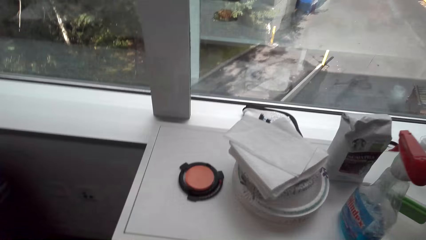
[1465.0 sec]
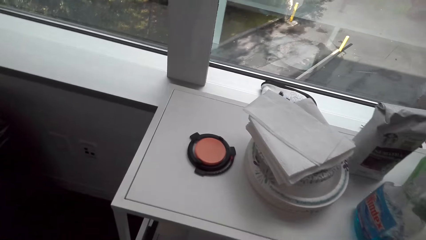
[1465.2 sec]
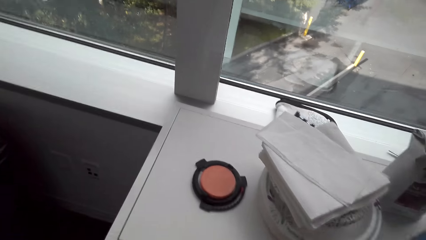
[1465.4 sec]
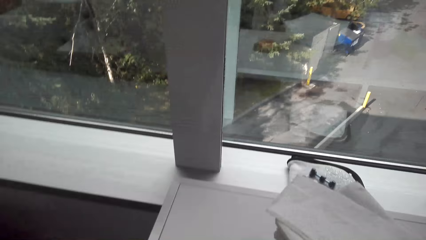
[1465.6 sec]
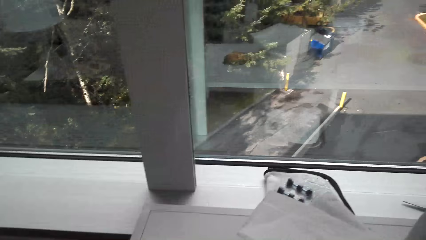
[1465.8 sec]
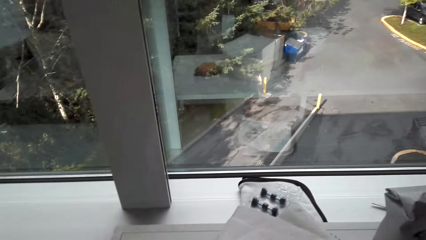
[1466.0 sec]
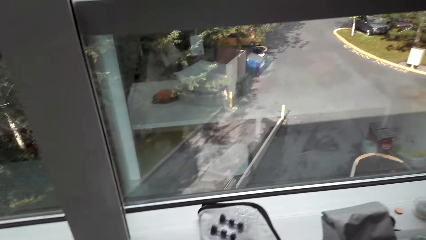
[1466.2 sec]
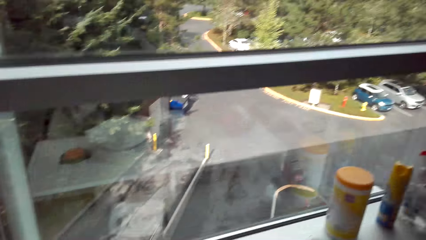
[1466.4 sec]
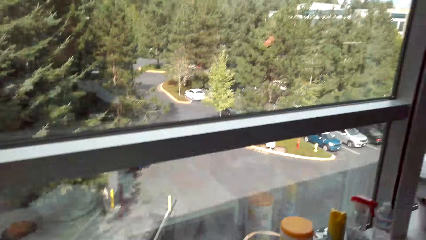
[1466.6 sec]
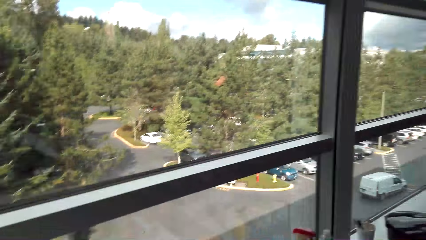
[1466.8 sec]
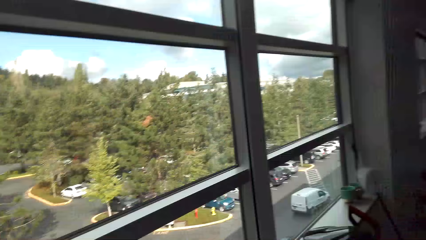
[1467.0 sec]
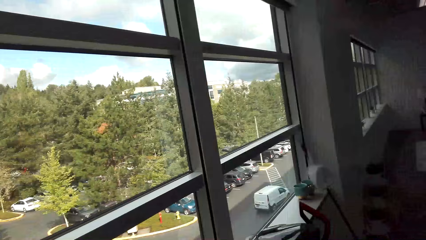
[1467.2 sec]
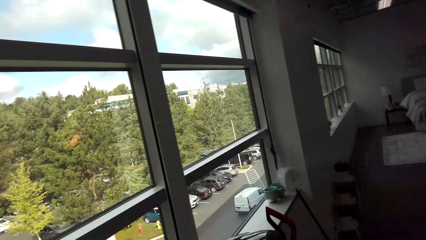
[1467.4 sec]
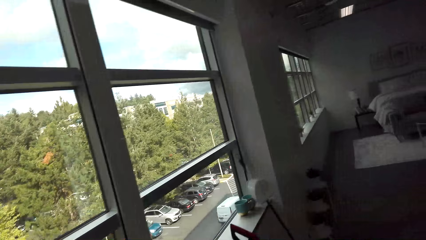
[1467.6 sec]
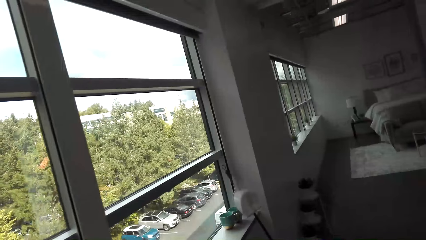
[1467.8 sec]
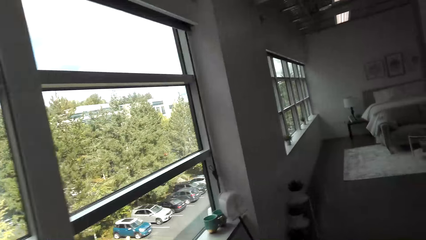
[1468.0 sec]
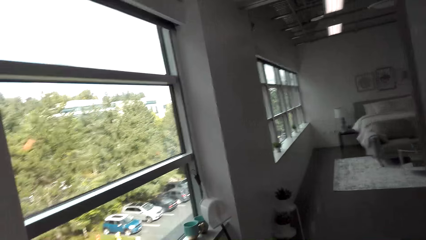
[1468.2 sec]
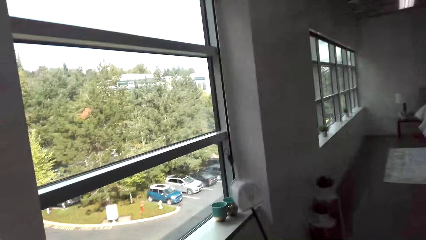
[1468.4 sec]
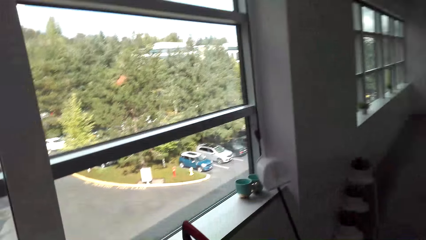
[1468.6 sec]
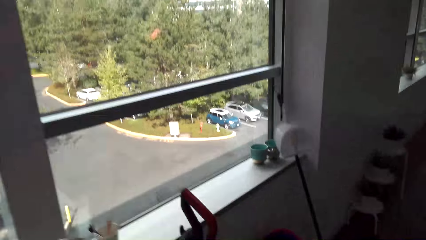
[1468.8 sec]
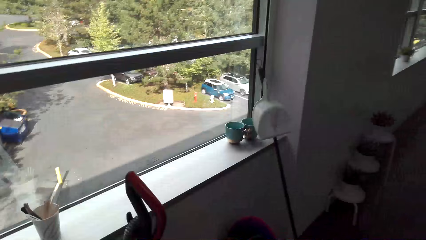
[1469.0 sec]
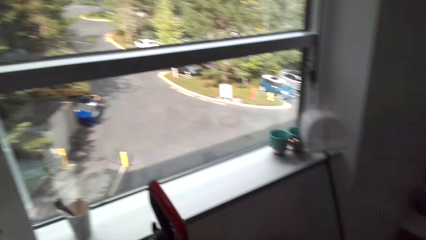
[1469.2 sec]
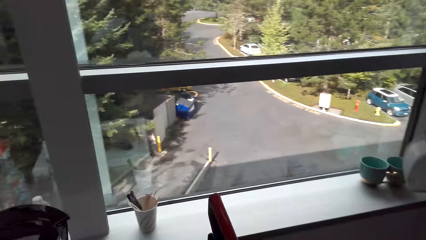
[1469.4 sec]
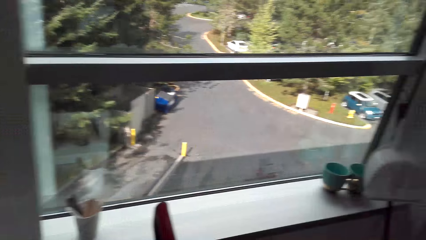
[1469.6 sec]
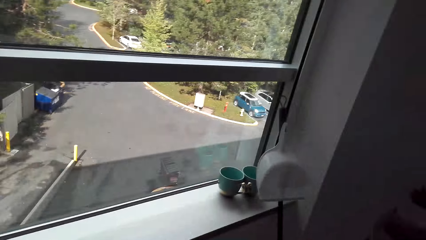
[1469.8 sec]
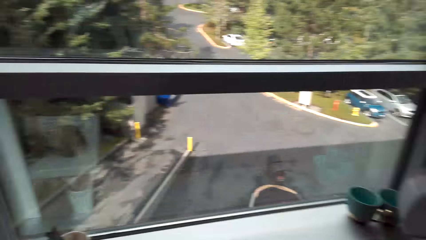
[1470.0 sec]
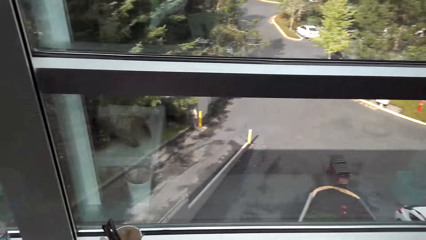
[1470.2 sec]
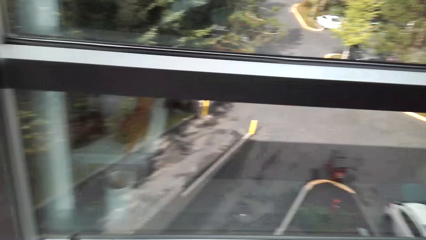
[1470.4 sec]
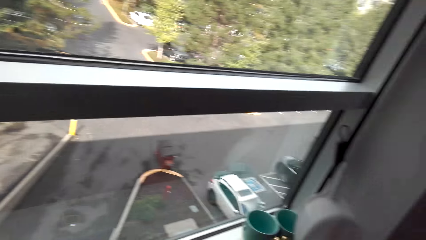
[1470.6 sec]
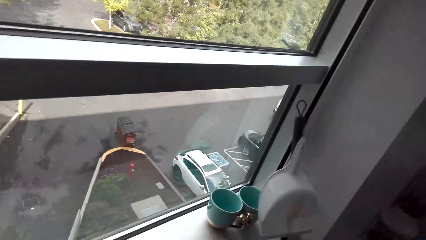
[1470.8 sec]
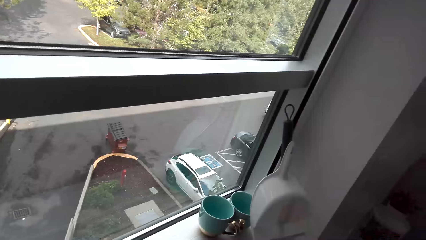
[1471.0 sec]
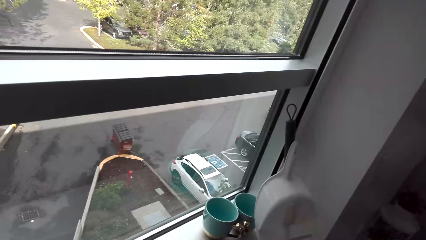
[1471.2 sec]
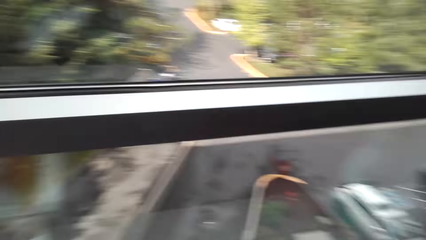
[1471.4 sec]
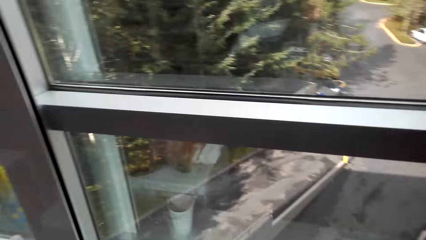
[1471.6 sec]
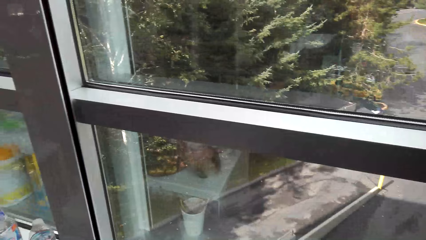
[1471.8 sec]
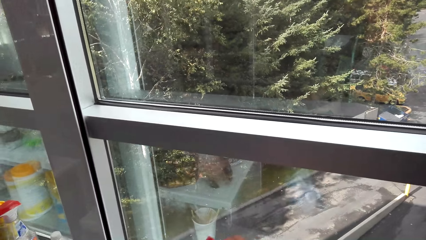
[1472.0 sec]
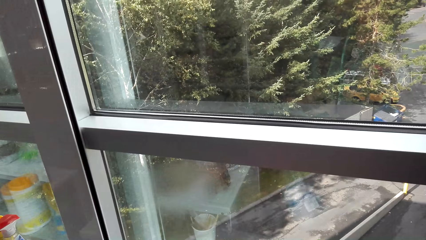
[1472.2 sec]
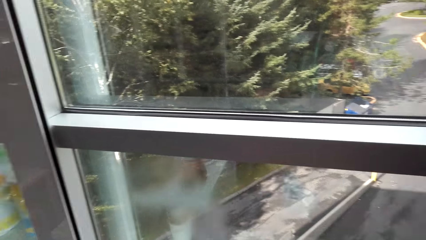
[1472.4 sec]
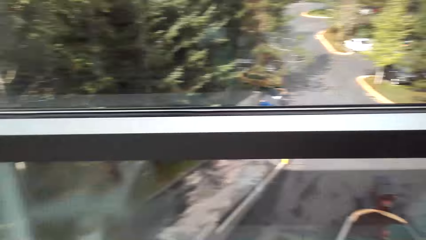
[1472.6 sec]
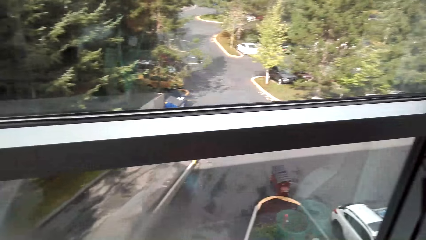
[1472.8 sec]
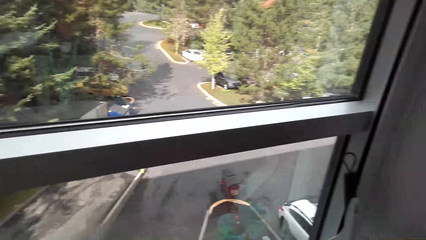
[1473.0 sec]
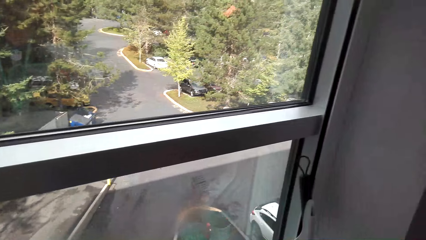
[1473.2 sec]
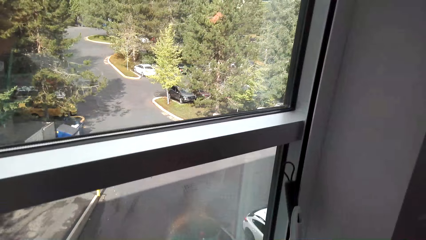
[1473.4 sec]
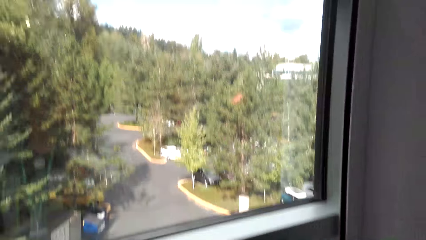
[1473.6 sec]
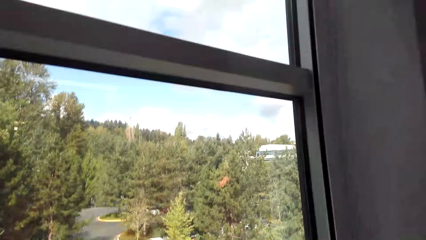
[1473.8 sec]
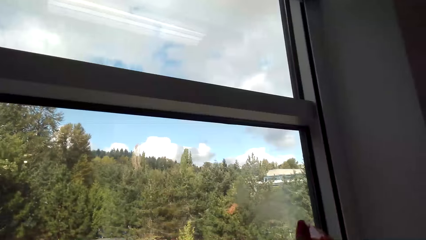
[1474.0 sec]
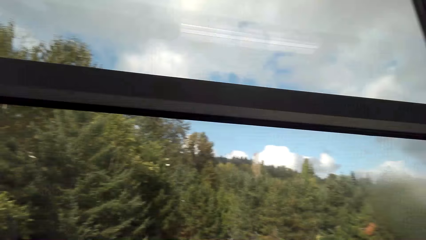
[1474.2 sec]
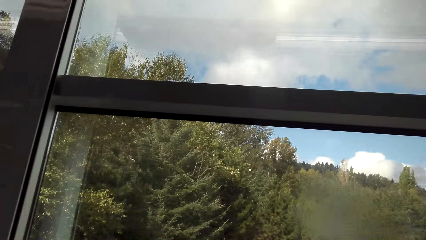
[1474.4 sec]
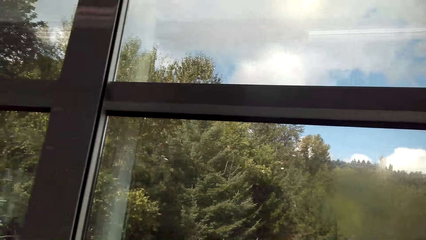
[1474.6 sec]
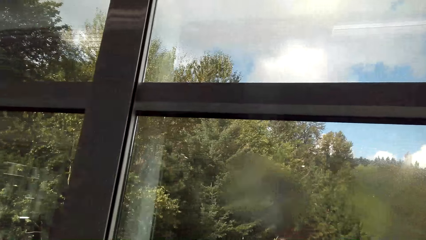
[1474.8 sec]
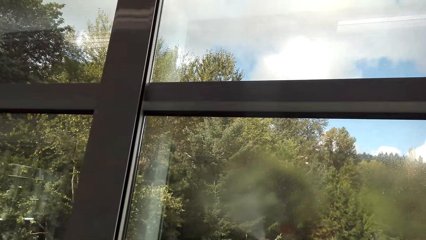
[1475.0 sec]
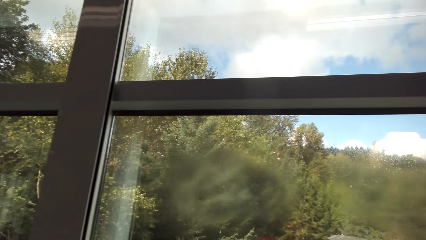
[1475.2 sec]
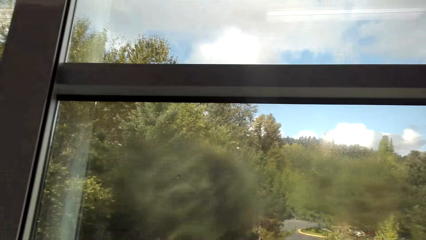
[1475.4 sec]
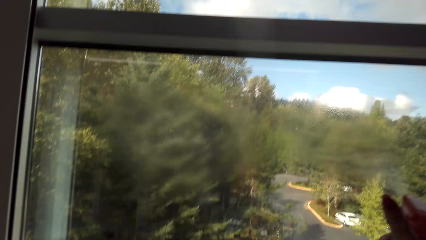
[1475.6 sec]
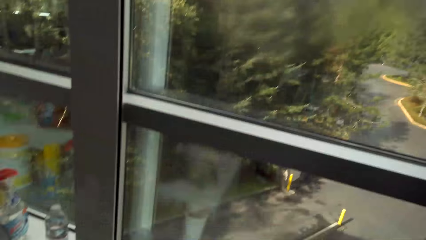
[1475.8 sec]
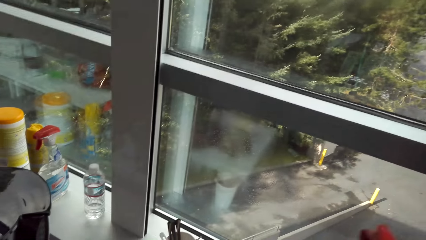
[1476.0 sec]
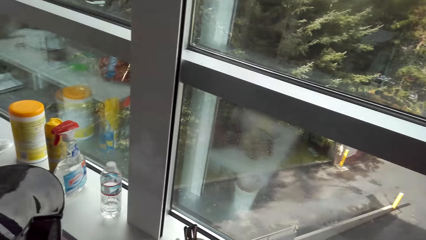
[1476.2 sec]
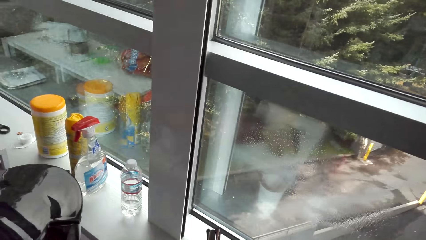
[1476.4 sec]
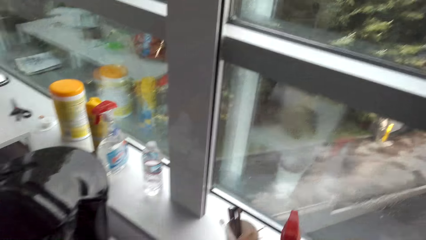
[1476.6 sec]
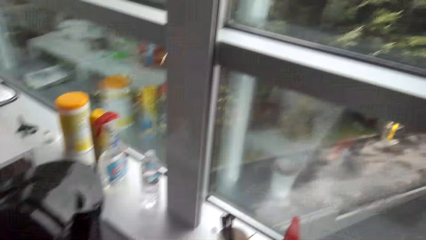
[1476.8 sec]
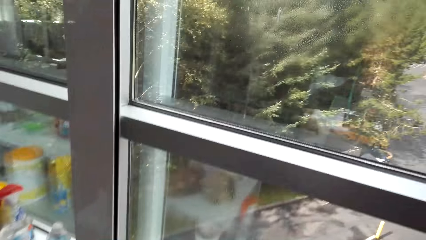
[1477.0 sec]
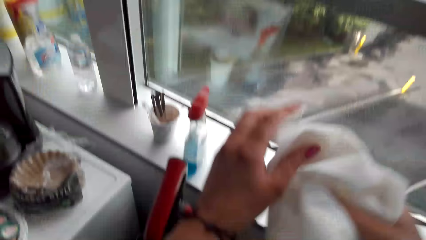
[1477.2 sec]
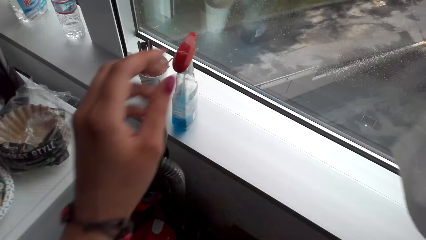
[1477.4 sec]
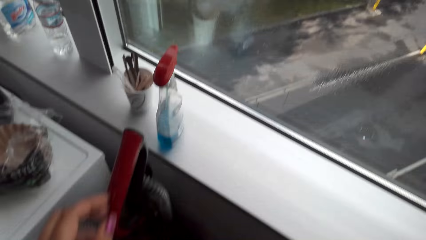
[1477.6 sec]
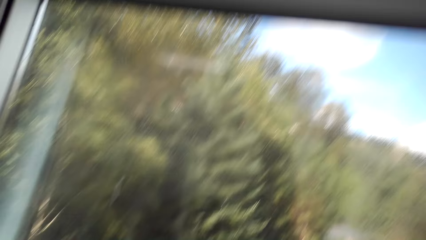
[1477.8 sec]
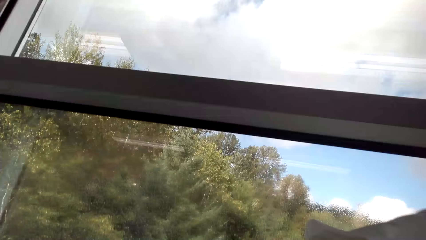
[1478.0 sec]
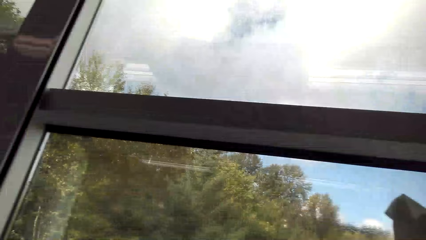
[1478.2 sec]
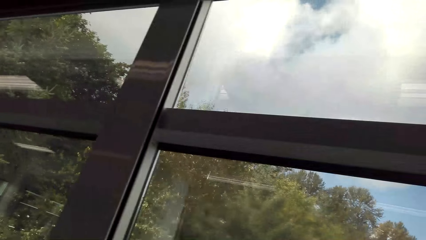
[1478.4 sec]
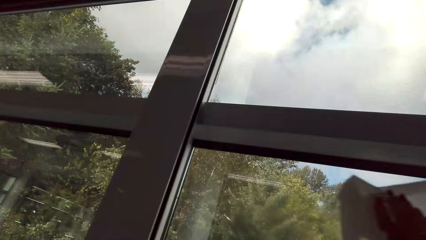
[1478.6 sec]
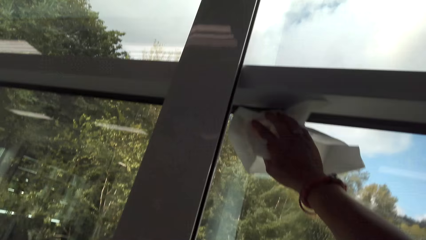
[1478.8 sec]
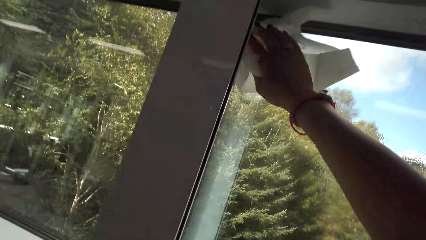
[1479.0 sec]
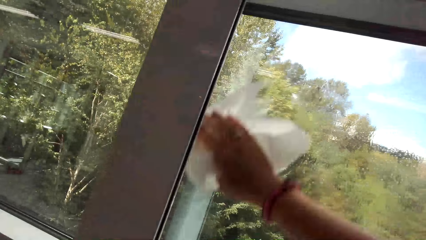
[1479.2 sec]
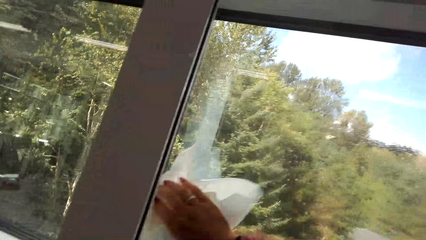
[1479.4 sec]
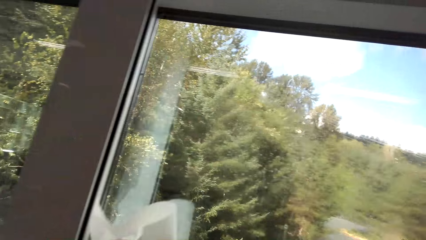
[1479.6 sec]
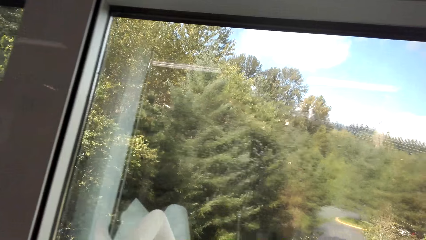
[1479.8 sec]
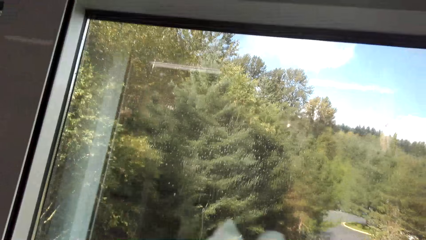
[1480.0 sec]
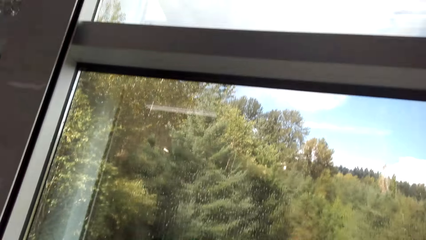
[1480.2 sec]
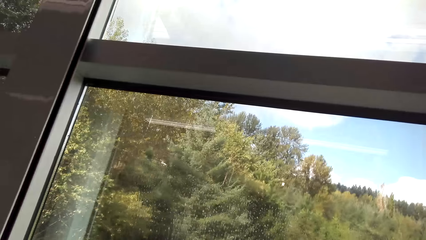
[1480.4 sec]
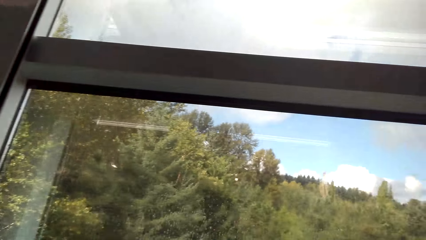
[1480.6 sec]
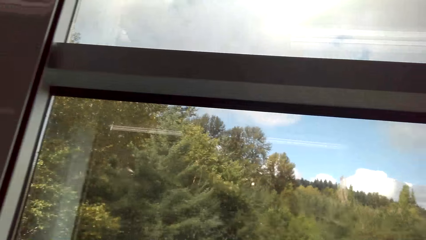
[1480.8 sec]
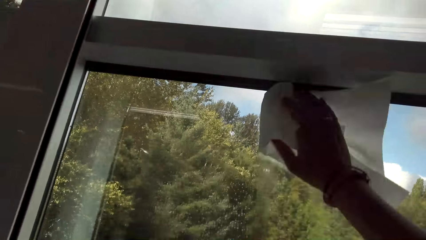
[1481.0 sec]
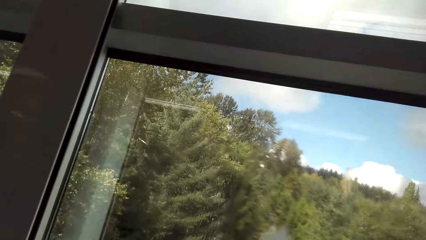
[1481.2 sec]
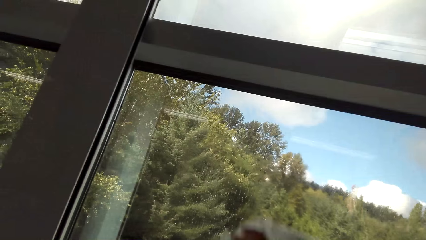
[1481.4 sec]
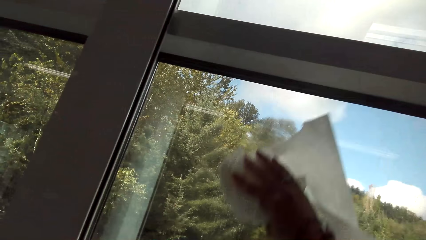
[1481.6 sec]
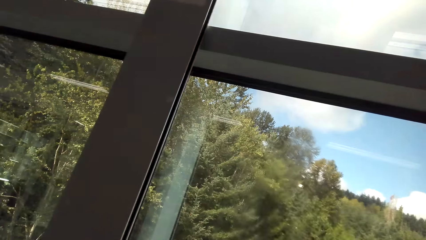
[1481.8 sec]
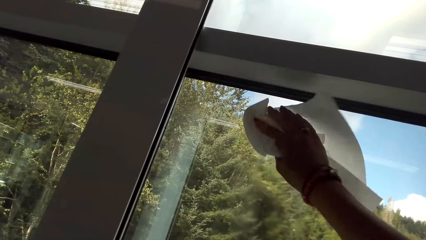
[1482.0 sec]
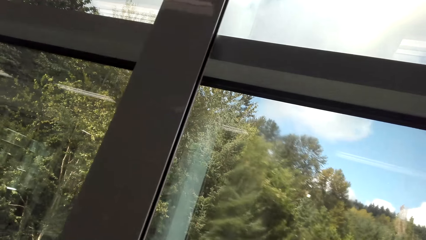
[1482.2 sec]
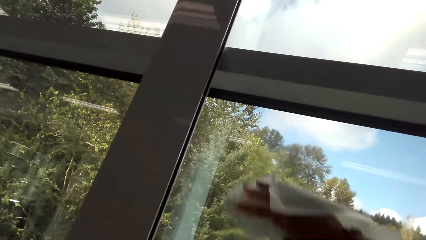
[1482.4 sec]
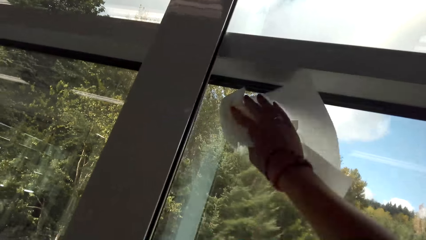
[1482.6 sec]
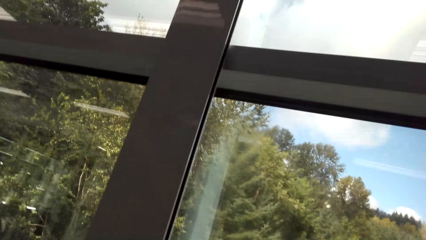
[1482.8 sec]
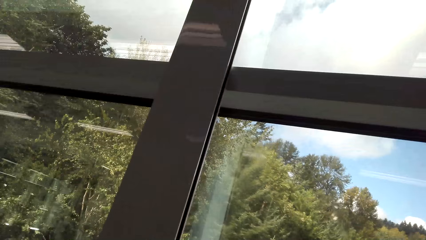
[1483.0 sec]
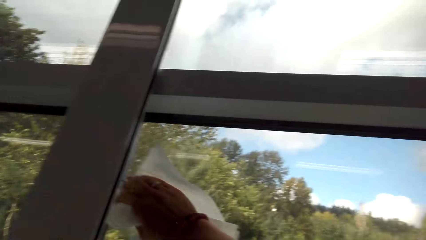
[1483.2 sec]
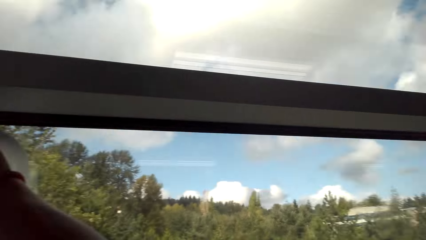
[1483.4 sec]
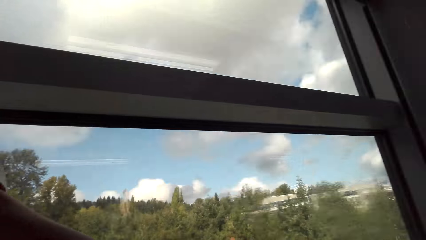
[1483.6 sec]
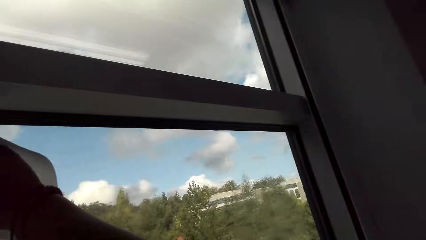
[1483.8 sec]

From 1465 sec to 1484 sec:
The camera wearer speaks to a man. They walk in the room and spray the window glass with the Windex glass cleaner. The man speaks to the camera wearer. The camera wearer speaks to the man. They spray the window with the window cleaner detergent. They place the window cleaner detergent on the window frame. They wipe the window with a serviette. They wipe the table with the serviette.
